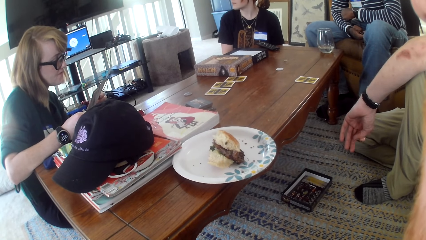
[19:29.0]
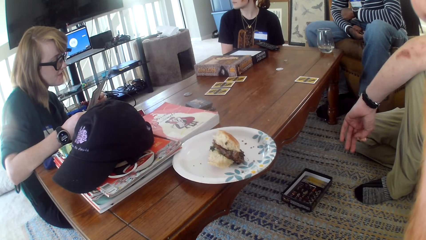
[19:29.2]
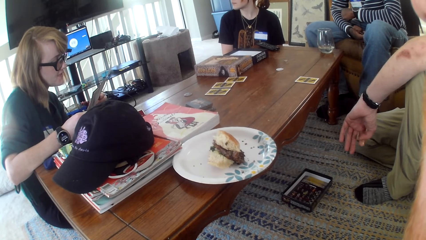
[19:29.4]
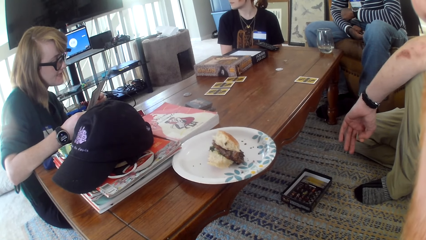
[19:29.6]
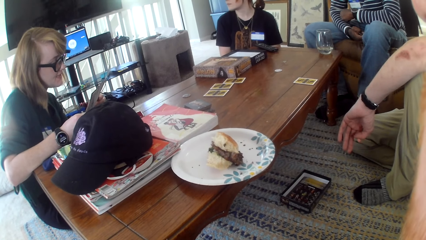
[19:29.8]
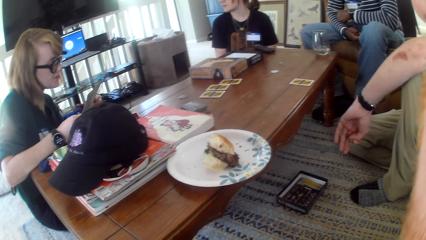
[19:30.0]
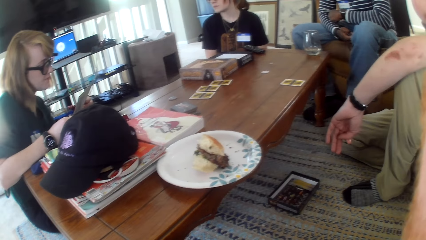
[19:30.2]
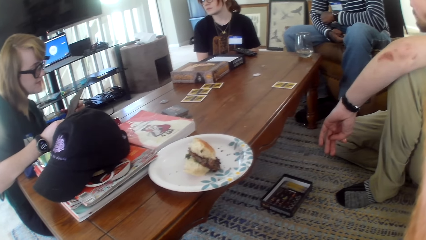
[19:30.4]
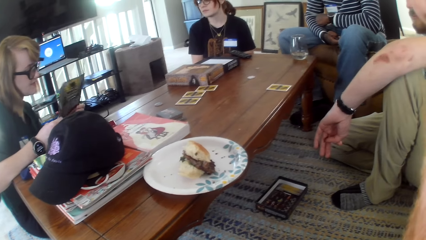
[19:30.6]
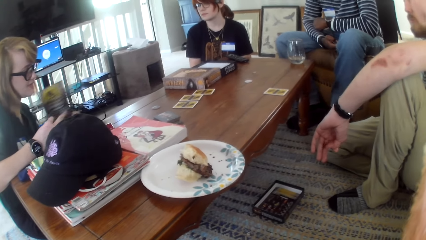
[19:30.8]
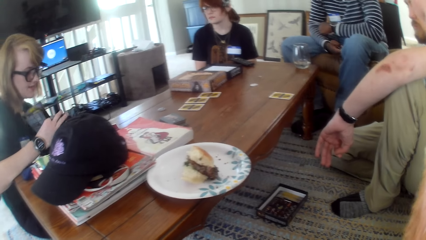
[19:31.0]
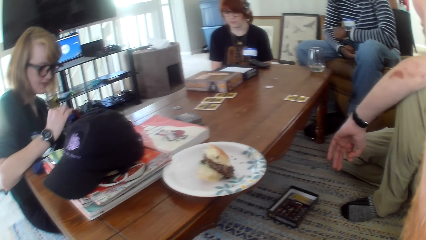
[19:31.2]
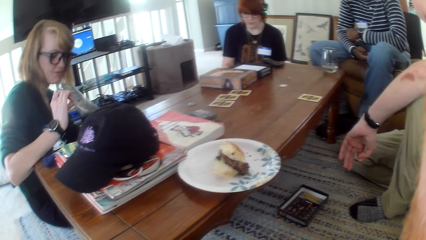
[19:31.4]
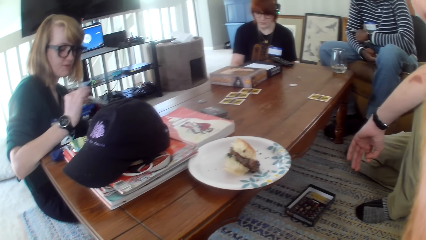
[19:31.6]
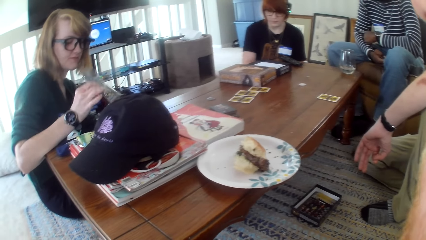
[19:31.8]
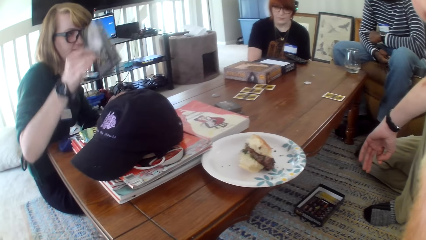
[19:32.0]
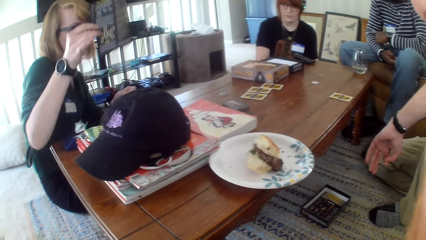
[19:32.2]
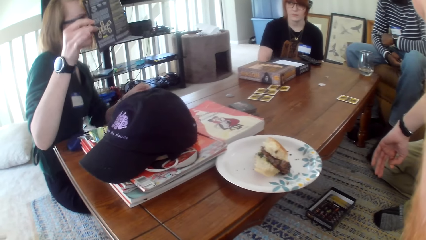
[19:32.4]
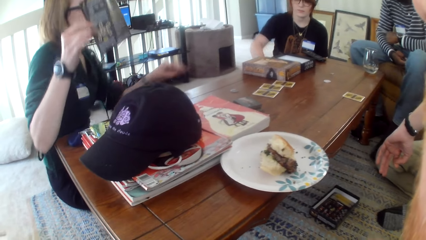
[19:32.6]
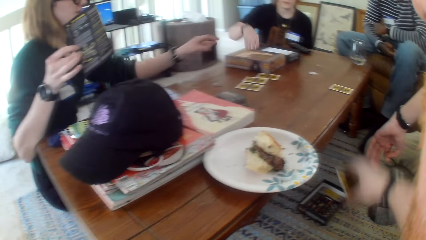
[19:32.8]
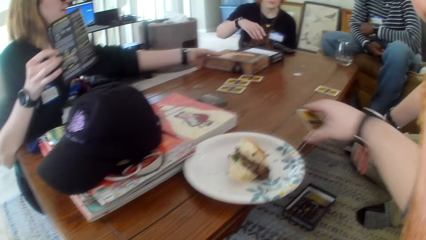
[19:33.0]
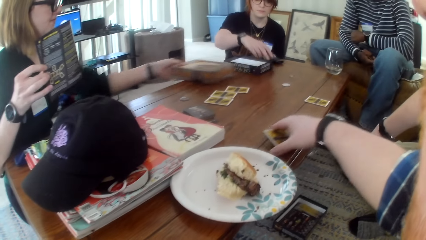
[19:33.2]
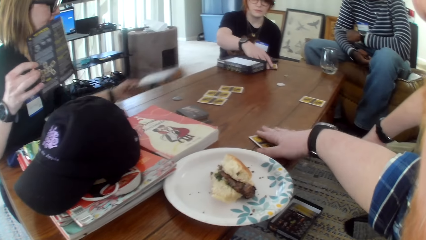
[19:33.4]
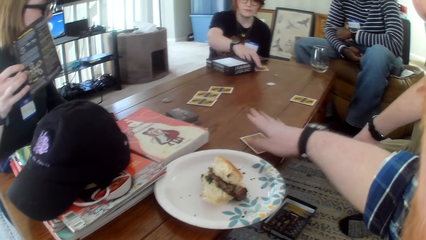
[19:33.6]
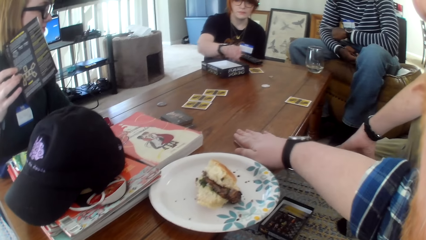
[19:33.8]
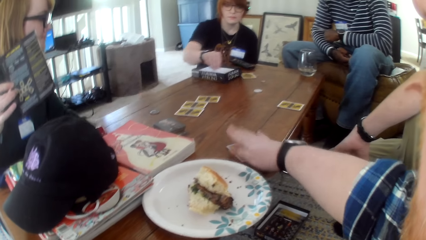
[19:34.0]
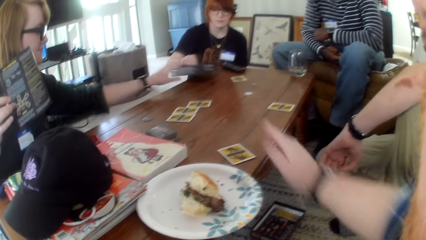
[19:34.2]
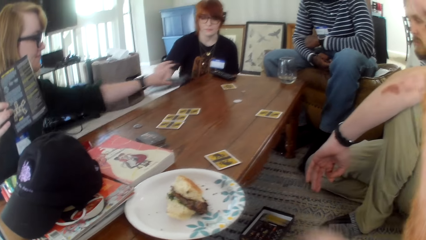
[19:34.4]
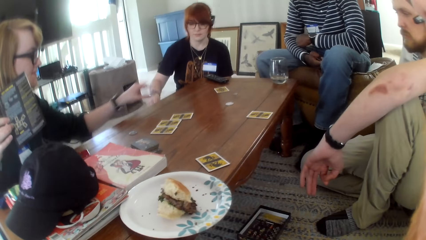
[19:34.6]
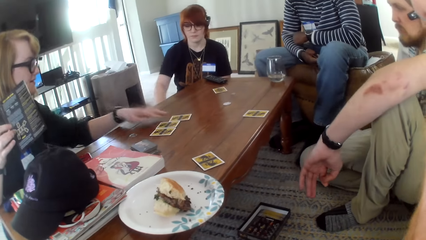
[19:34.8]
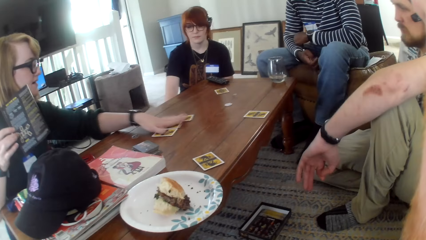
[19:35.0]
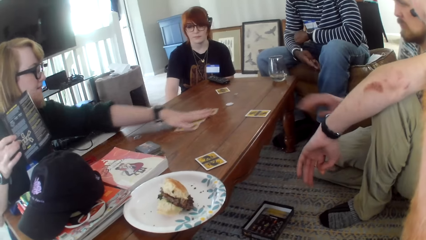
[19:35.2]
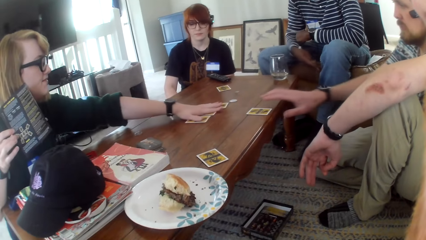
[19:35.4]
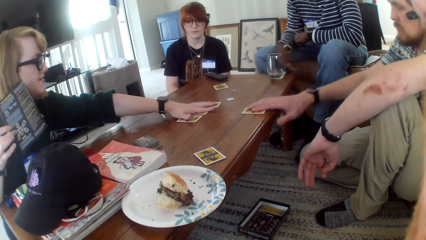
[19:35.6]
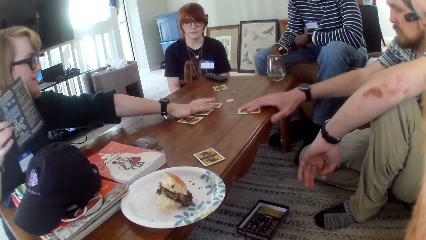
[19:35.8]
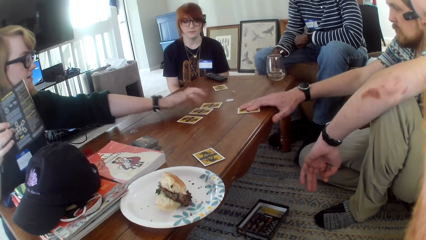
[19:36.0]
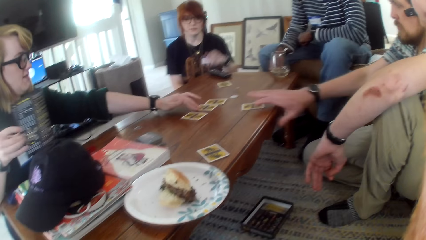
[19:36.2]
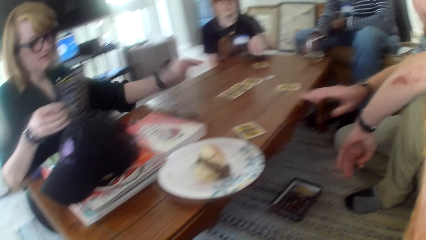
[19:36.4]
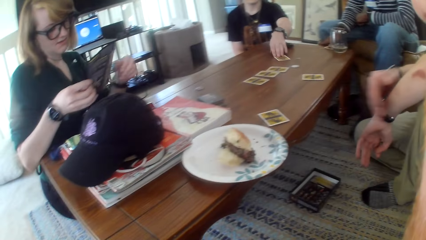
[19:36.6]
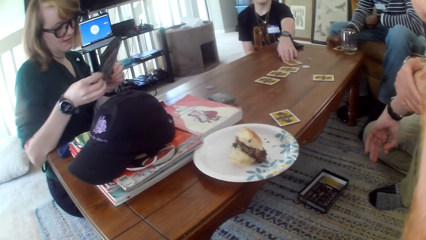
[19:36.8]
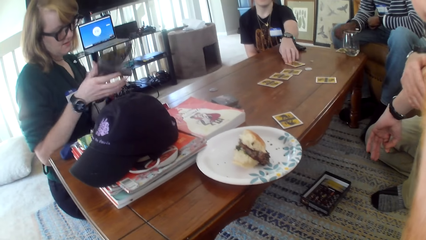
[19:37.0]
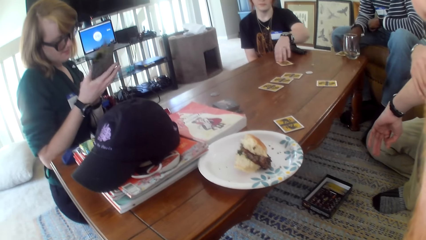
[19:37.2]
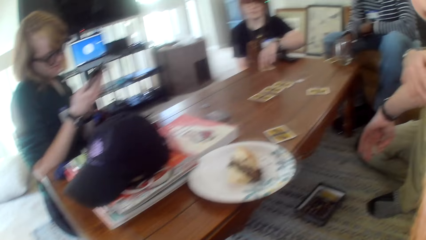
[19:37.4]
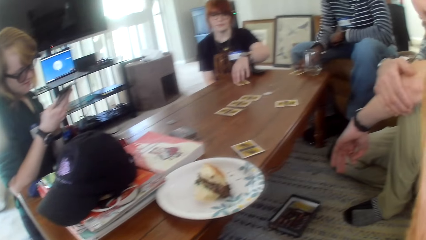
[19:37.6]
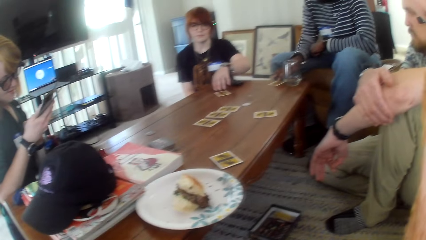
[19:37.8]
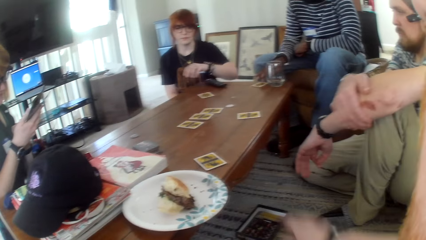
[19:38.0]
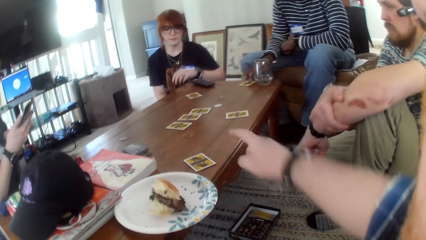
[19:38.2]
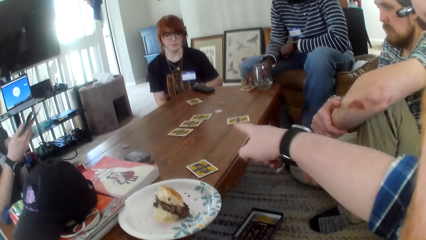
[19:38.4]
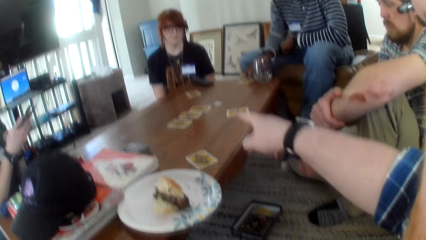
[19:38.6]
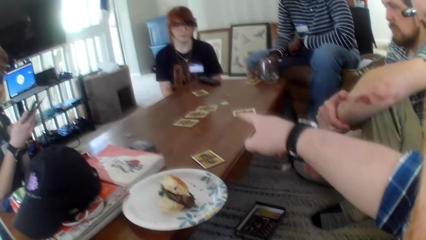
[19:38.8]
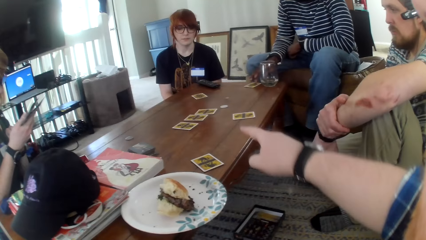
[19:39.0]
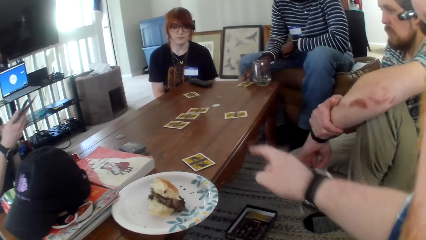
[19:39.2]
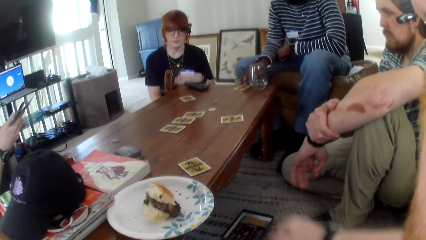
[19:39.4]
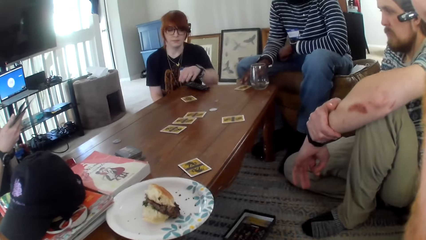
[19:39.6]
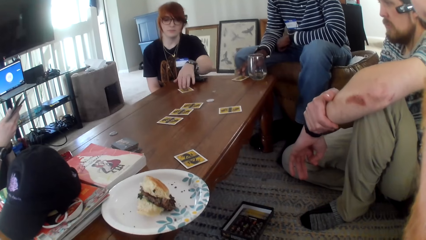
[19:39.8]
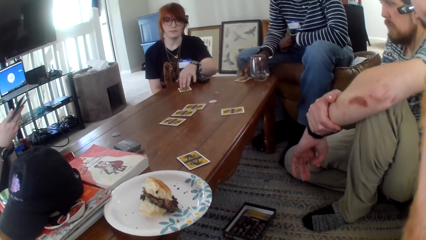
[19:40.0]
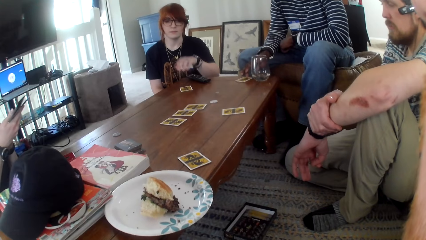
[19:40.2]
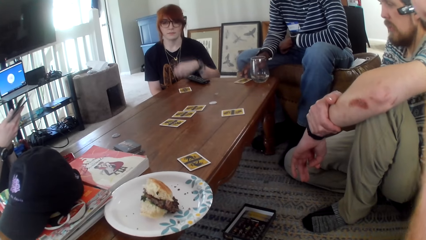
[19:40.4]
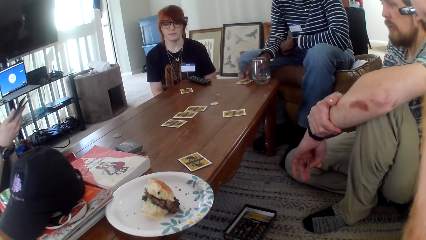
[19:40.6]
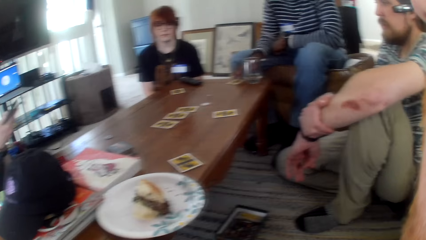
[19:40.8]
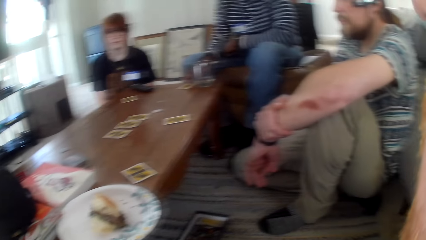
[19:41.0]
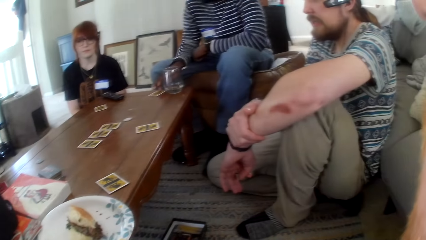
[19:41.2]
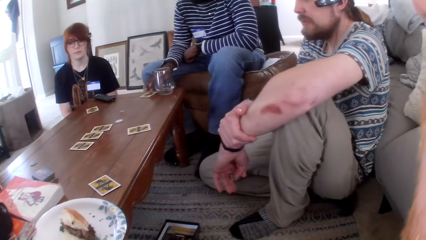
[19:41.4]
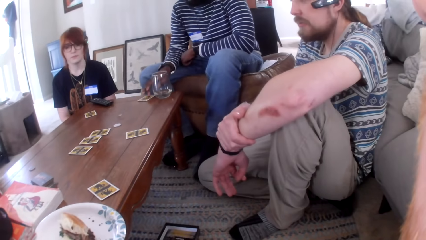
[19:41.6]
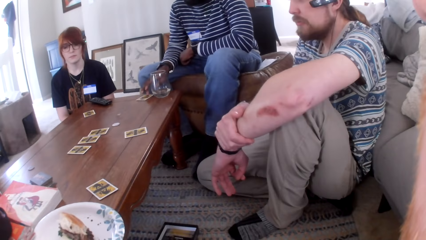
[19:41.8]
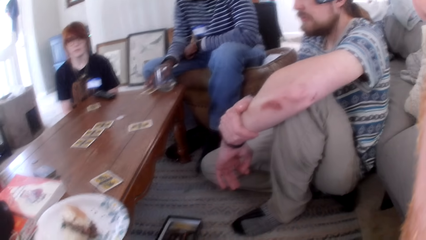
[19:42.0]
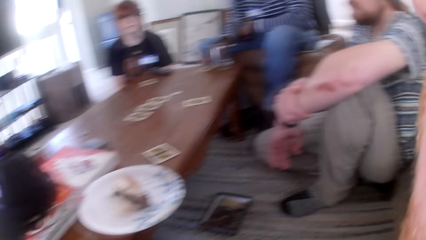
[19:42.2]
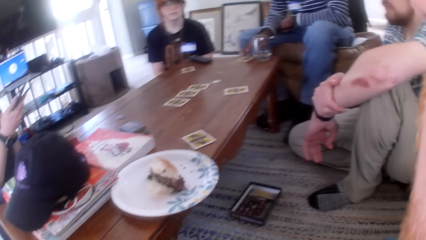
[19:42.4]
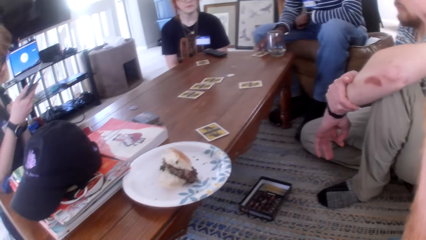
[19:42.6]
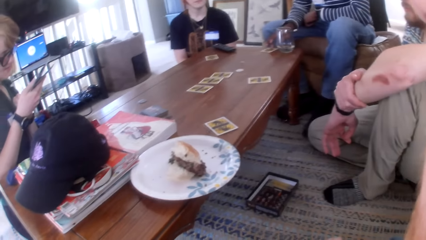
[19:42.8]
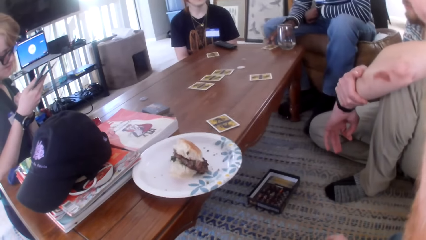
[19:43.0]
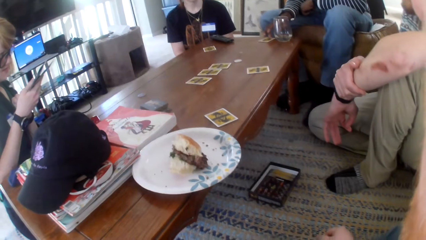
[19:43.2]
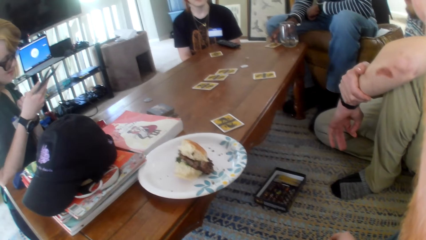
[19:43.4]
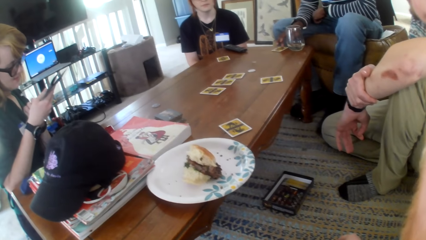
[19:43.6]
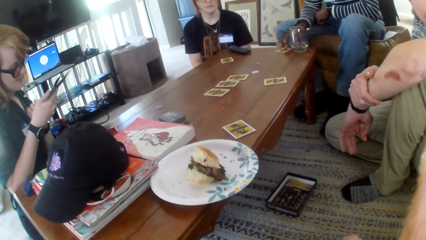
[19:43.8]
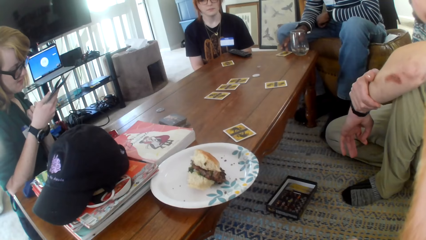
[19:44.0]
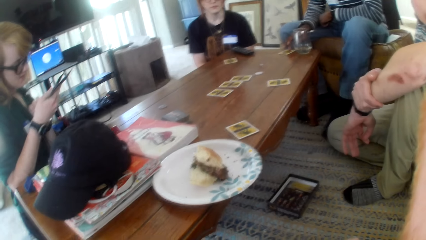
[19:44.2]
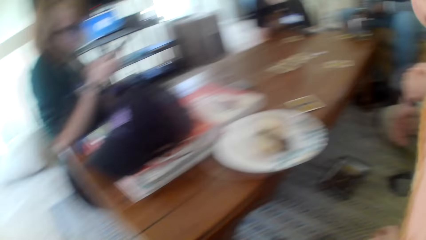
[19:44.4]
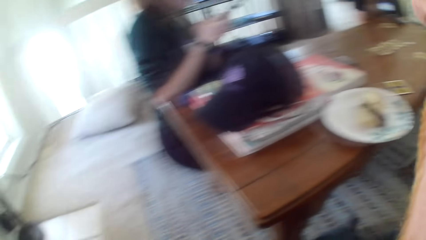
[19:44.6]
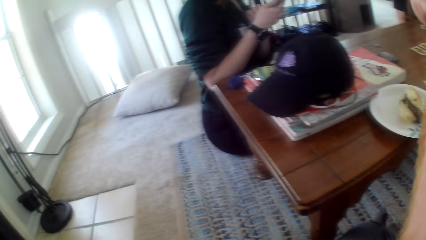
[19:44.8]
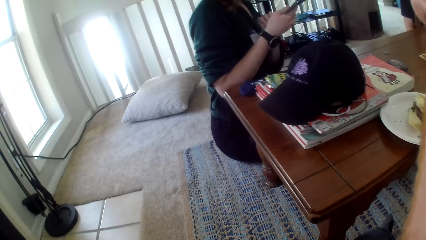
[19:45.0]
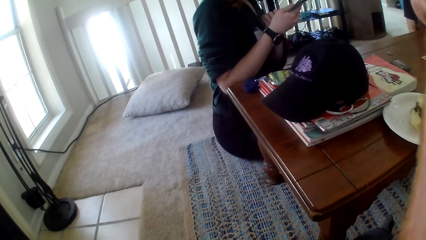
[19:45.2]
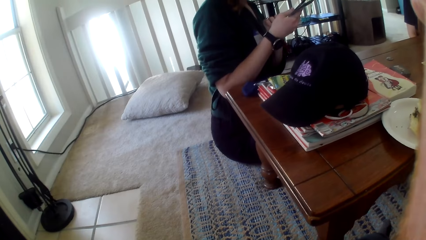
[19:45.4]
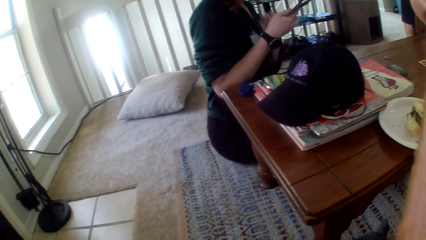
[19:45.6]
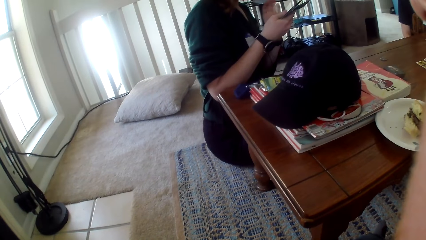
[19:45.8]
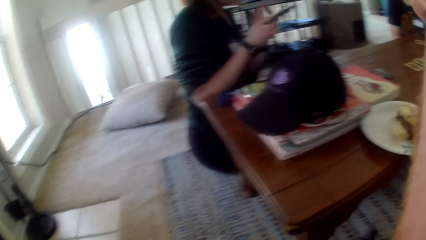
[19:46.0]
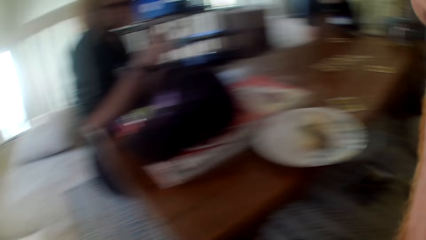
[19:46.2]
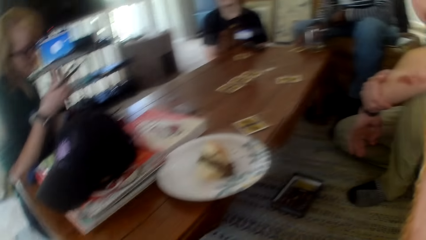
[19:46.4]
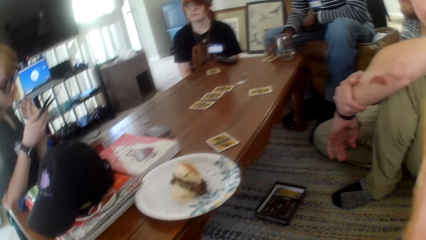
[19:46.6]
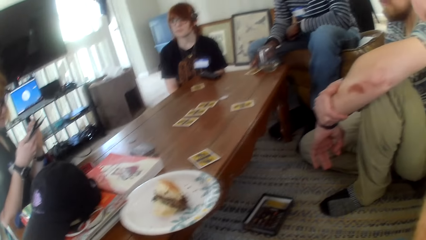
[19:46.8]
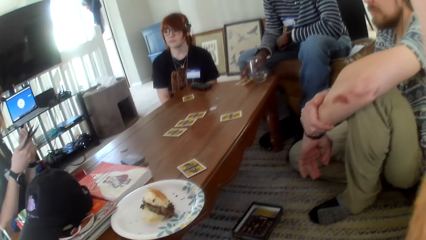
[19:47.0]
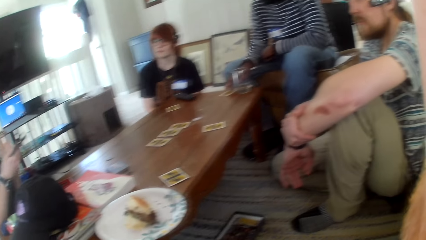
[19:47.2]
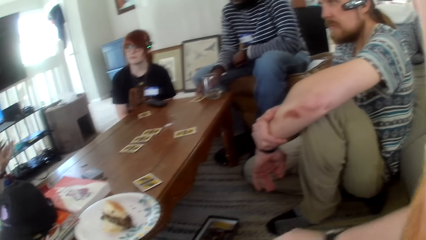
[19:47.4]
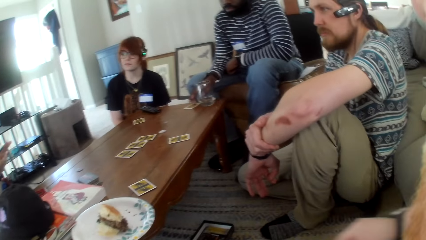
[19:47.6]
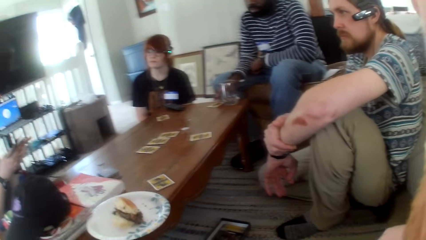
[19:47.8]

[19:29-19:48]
A woman turns the paper. The camera wearer moves their hand. The woman removes the book from the table. The camera wearer puts the card on the table. Another woman removes the box from the table. The other woman puts the box down. The first woman moves the cards on the table. A man moves the card on the table. The first woman turns the paper. The camera wearer talks, points at the table. The other woman moves the card on the table. The man talks. The camera wearer talks. The first woman reads from the paper.
